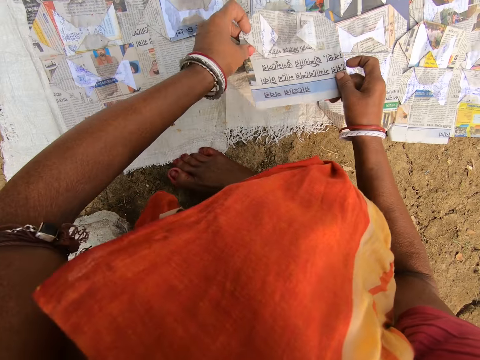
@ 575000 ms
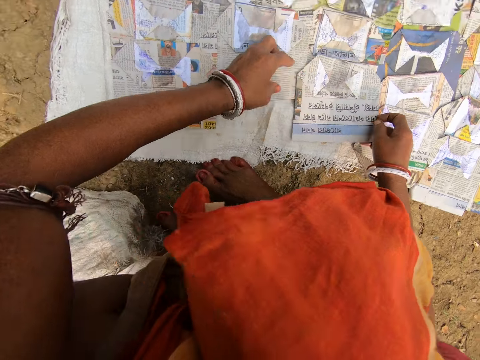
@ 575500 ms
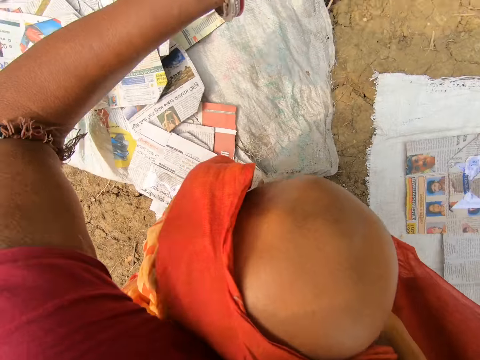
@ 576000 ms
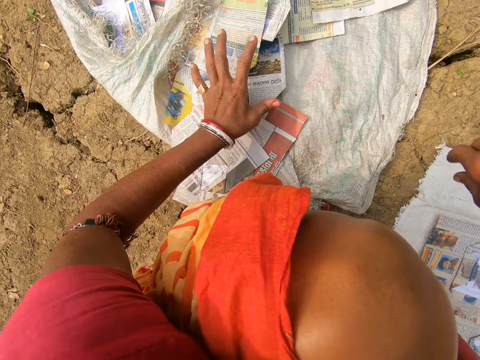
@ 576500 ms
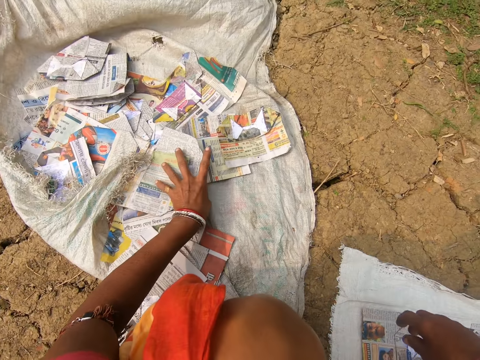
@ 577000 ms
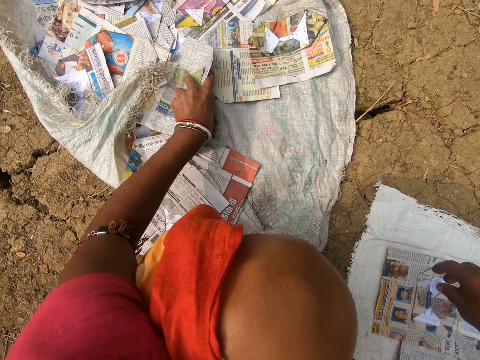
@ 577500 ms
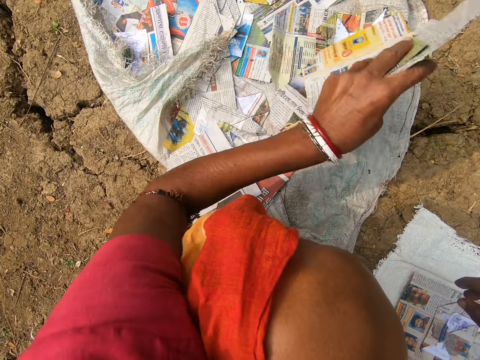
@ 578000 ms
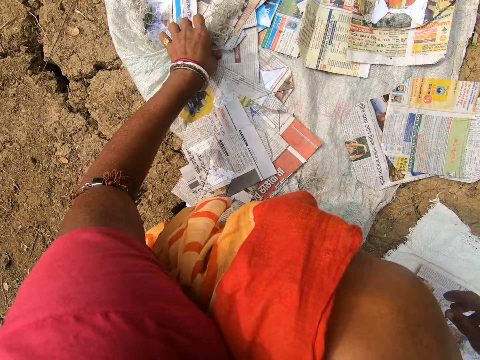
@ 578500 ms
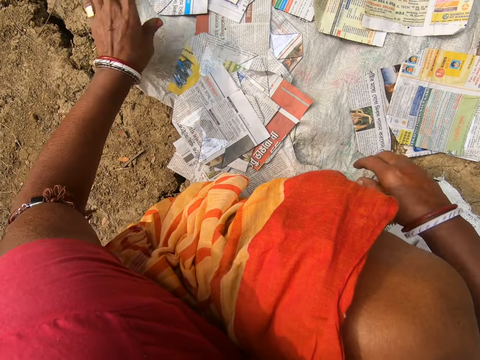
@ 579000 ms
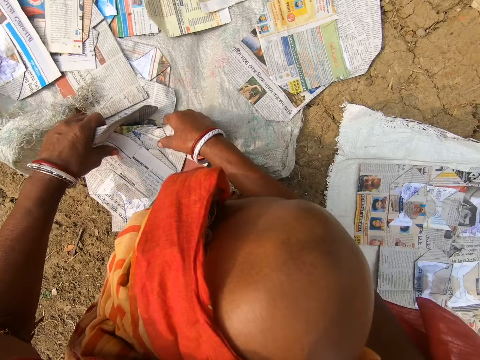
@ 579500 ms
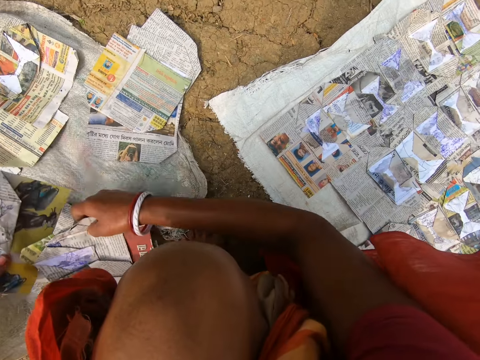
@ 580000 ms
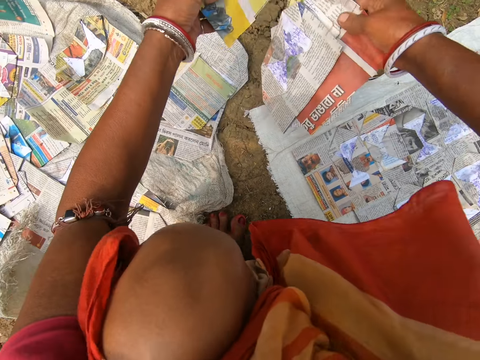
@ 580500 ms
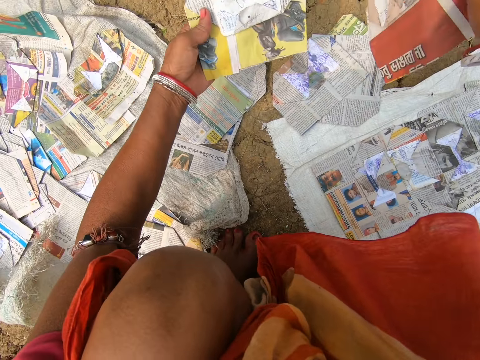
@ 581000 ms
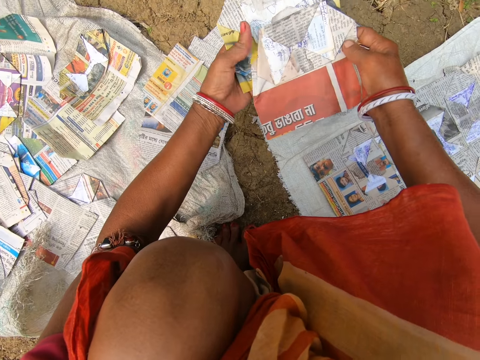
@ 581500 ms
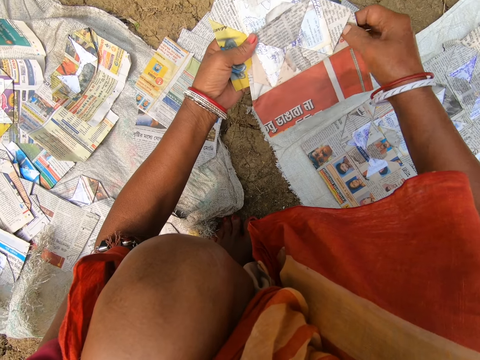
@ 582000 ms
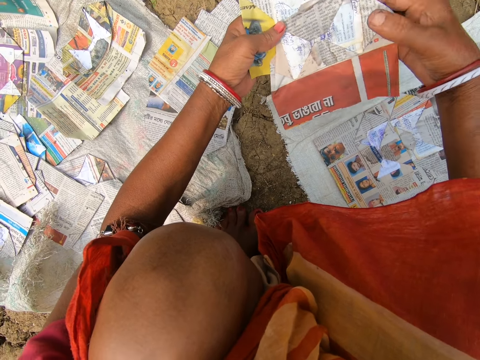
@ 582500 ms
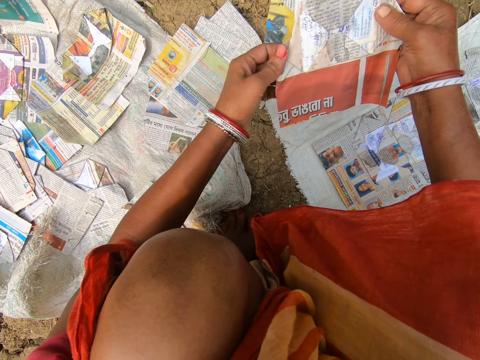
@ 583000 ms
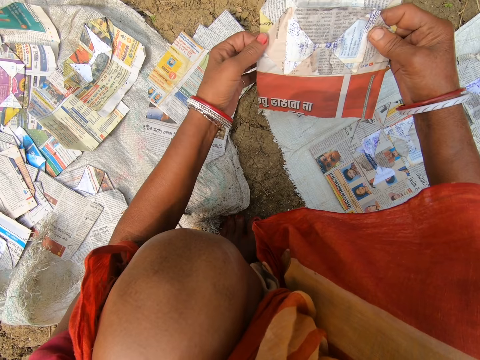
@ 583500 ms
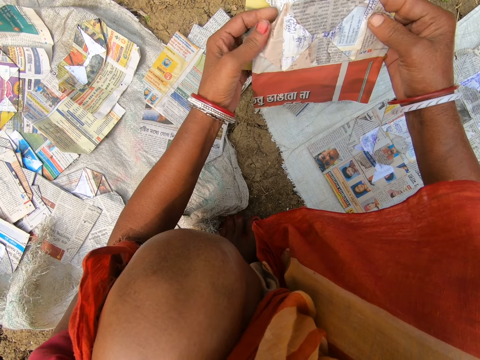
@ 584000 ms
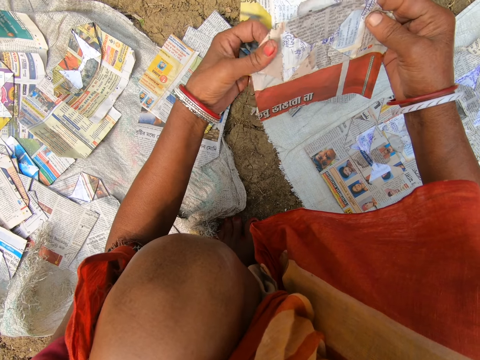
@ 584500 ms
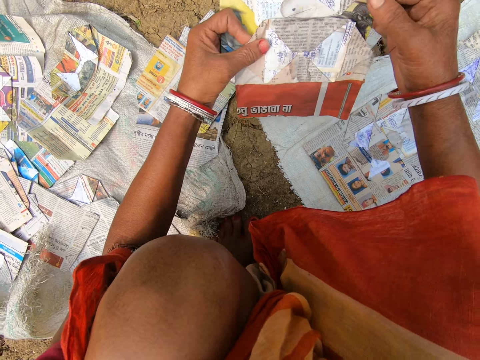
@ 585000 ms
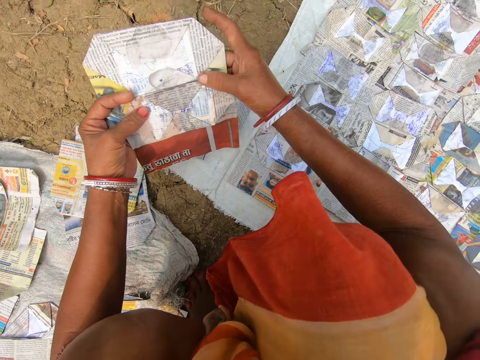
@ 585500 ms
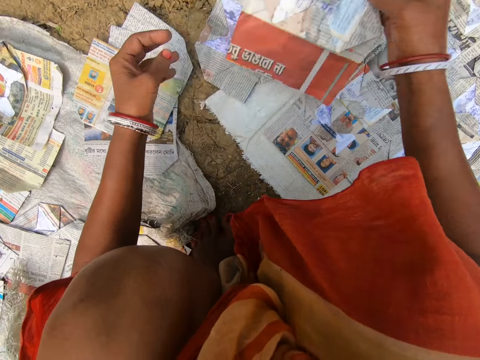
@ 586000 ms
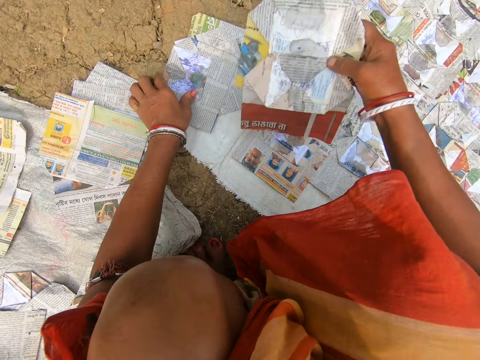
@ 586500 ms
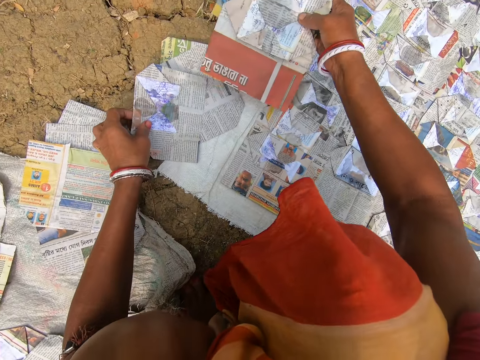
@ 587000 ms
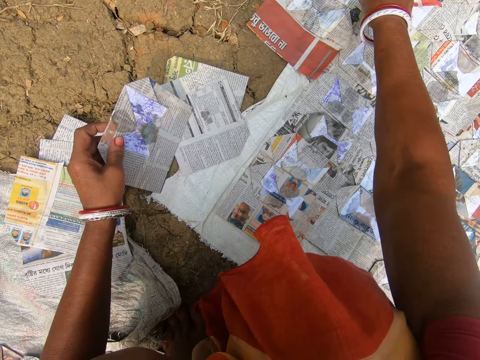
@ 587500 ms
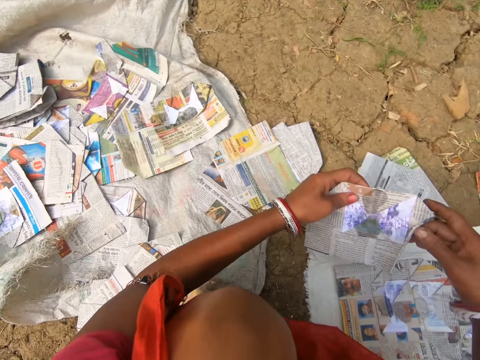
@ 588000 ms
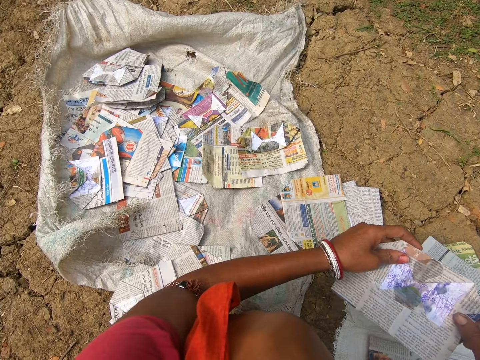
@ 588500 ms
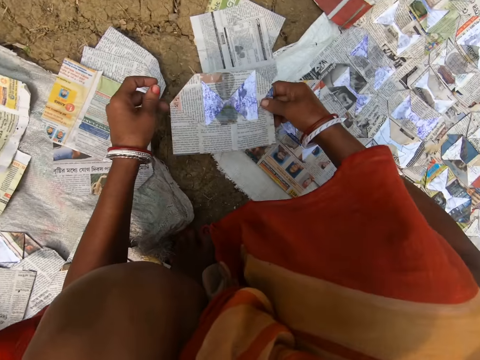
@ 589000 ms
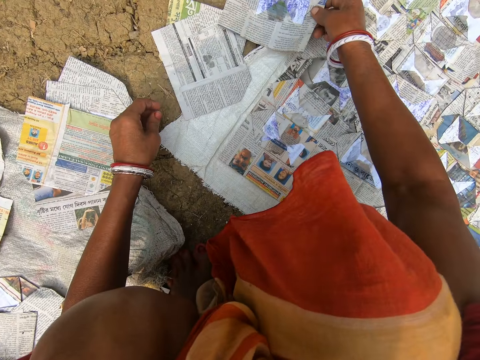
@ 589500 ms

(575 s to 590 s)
The camera wearer places the magazine on the sack. They look around. They touch the magazine. They look at the magazine. They drop the magazine. They look at the magazine. They pull the sack. They look around. They drop the magazine and look at the magazine. They pick up a magazine and place the magazine on the sack. They pick up a magazine. They look around.

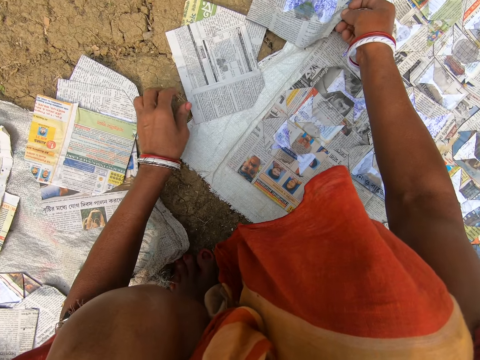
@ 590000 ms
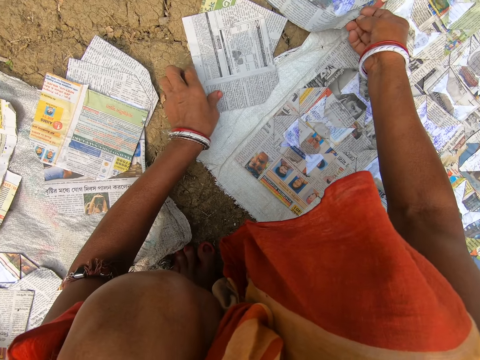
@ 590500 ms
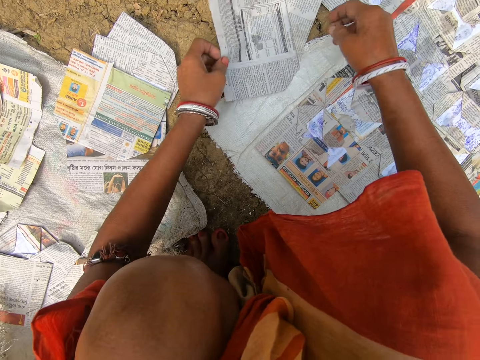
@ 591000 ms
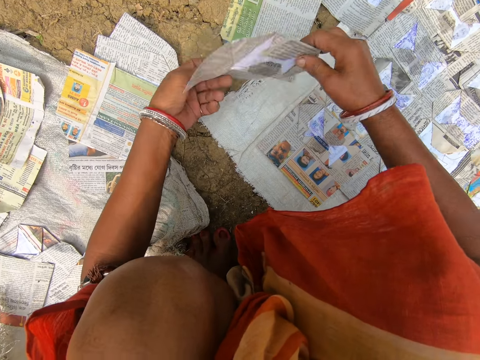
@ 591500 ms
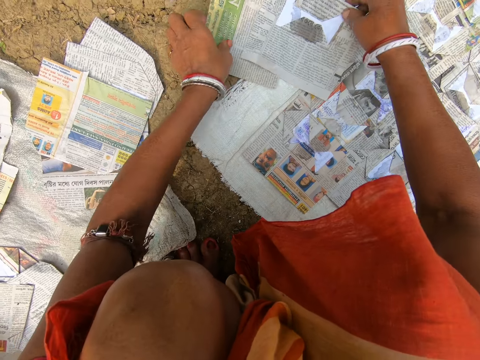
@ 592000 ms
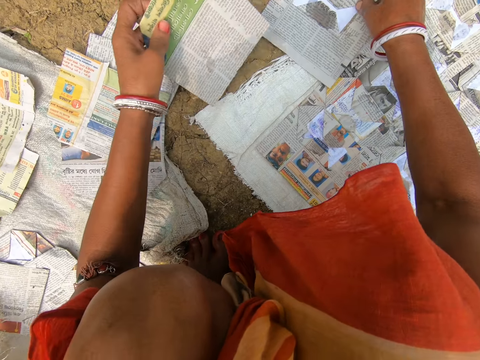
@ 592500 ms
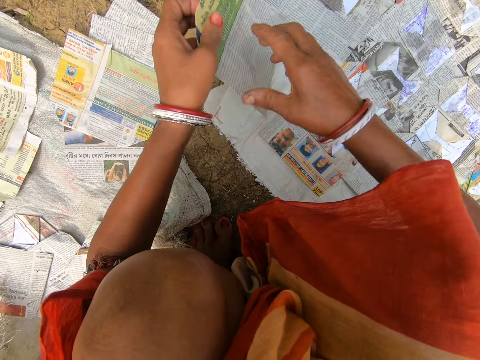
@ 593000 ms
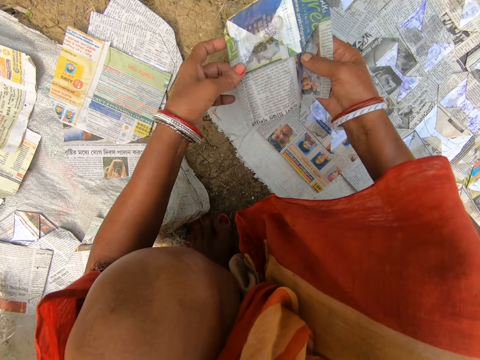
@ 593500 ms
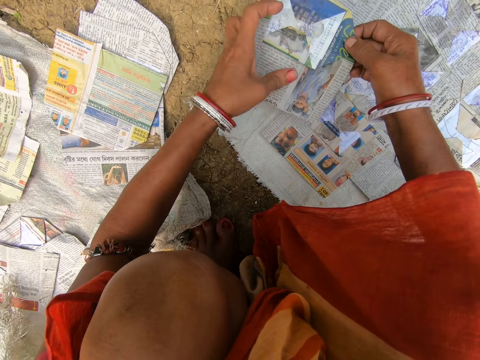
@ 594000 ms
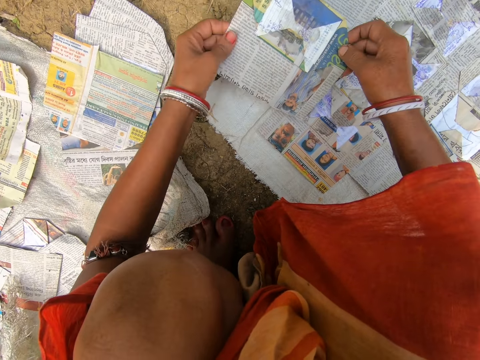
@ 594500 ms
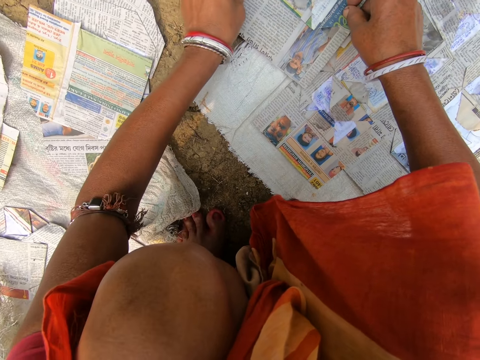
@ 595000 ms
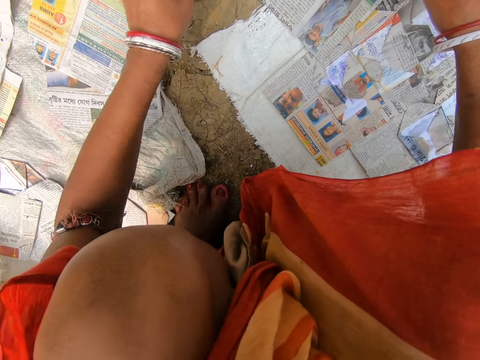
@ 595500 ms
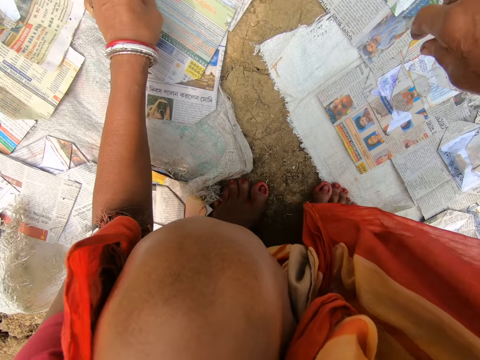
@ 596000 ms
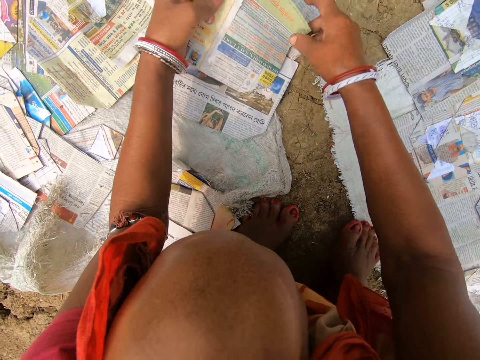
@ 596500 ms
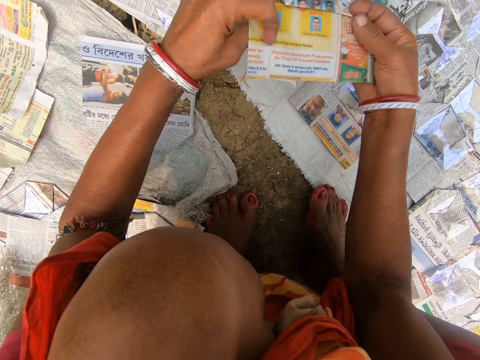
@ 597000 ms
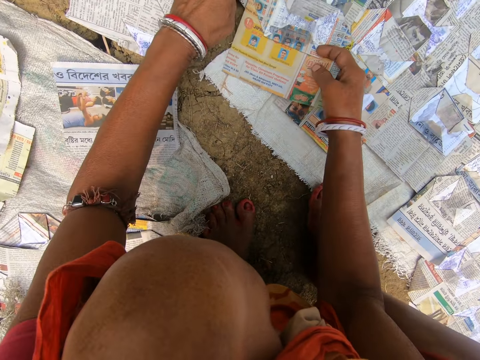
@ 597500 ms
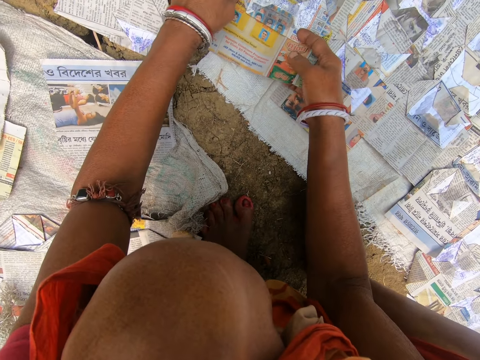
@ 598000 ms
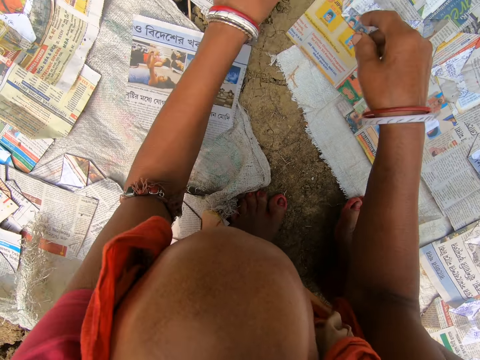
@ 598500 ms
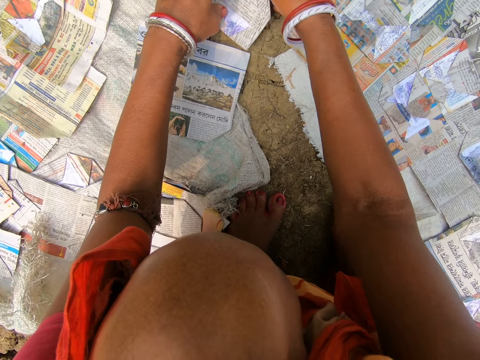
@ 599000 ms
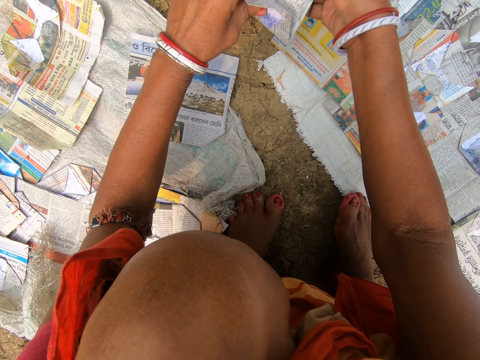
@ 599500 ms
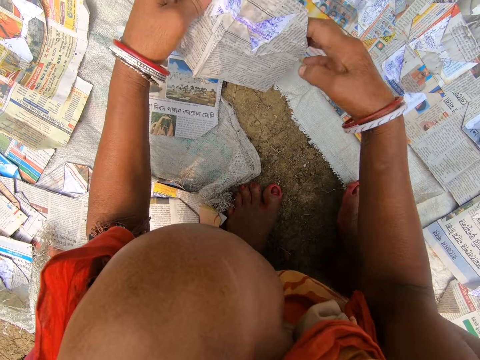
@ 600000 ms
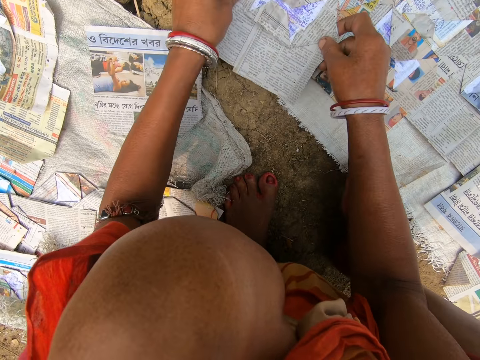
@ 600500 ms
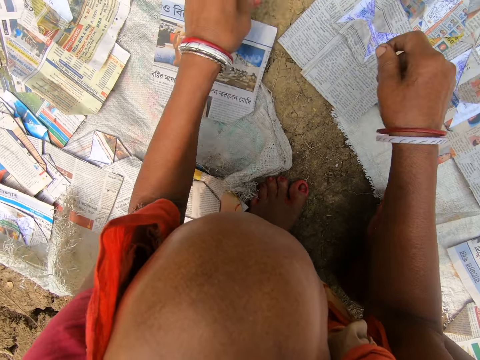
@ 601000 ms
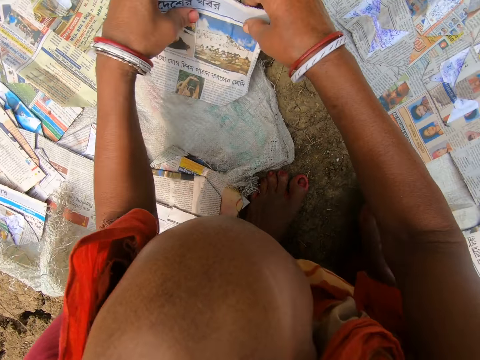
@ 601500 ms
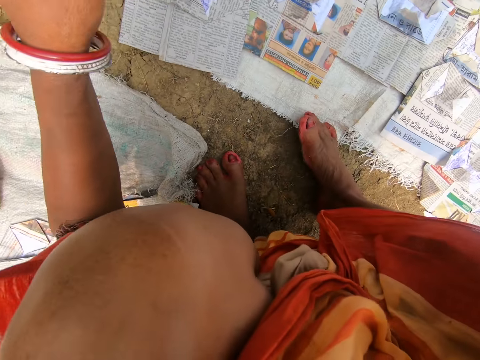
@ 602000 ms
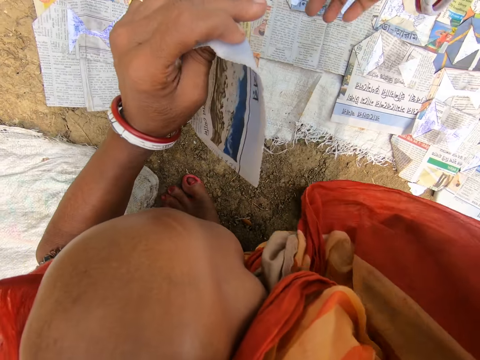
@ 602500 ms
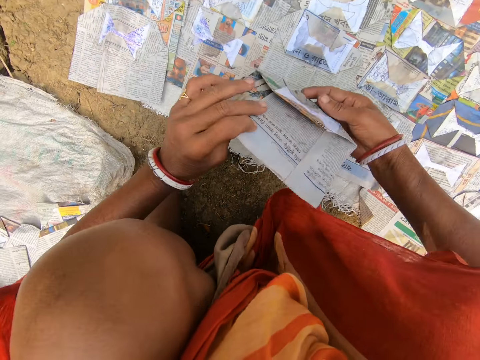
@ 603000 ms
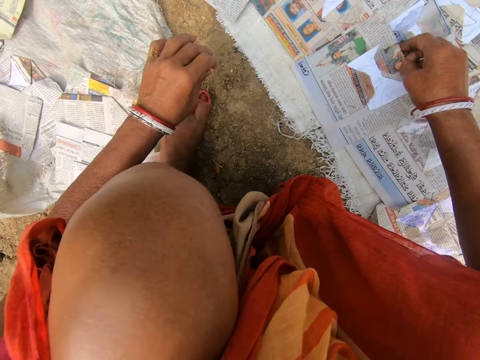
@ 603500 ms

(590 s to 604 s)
The camera wearer places the magazine on the sack. They pick up a magazine. They look at the magazine. They place the magazine on the sack. They pick up a magazine. They place the magazine on the sack. They look at the magazine. They place the magazine on the sack. They pick up a magazine. They look at the magazine. They place the magazine on the sack. They pick up a magazine. They look at the magazine. They place the magazine on the sack. They pick up a magazine. They look around.
